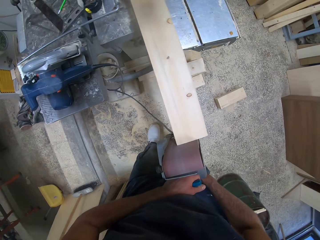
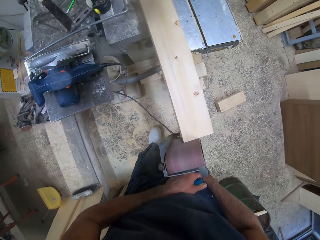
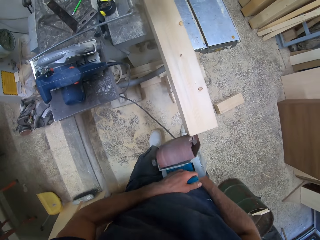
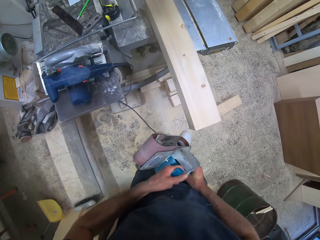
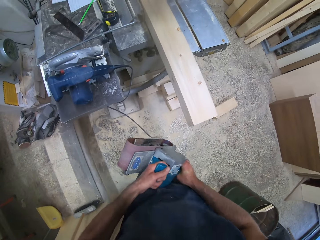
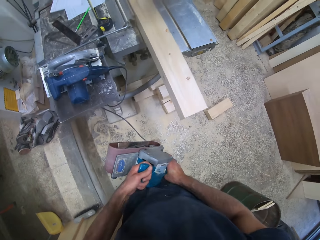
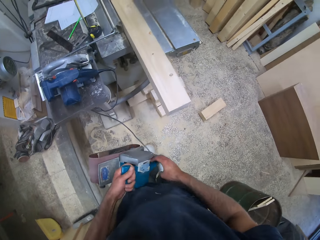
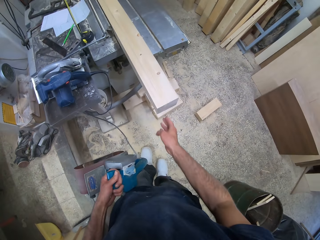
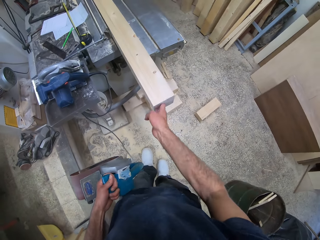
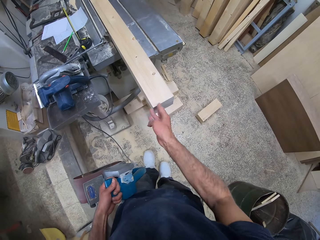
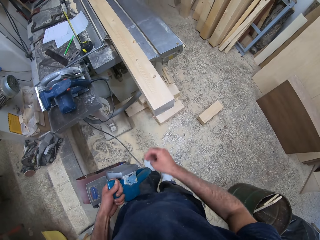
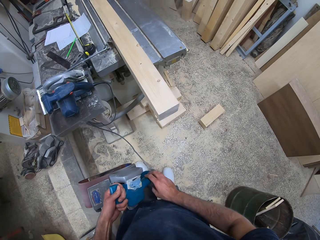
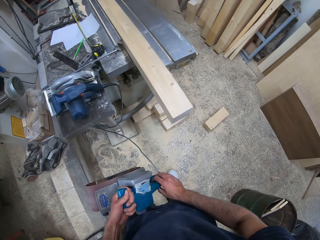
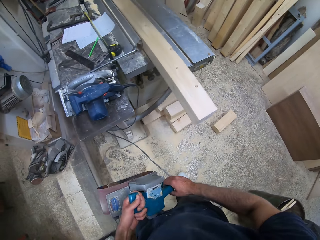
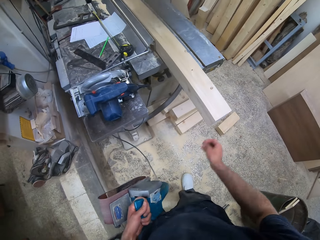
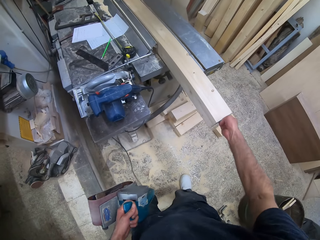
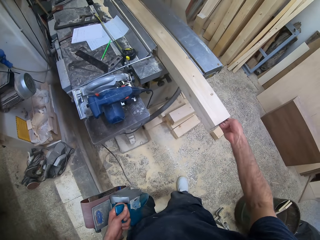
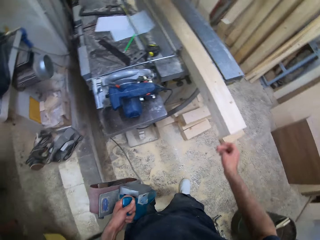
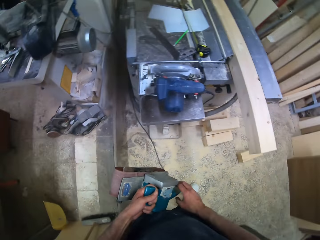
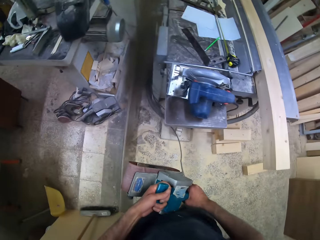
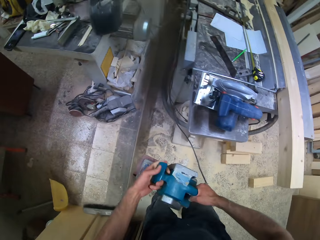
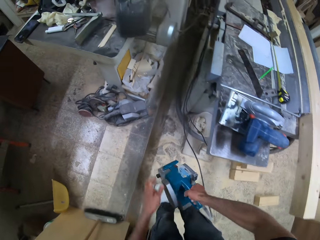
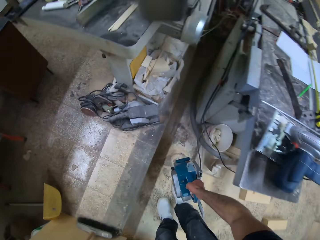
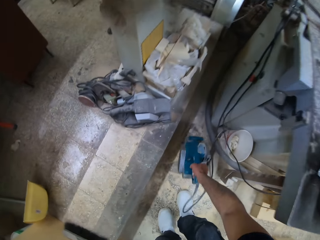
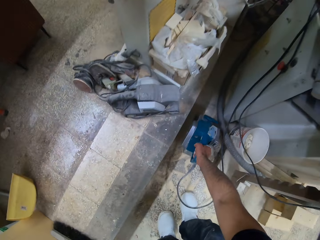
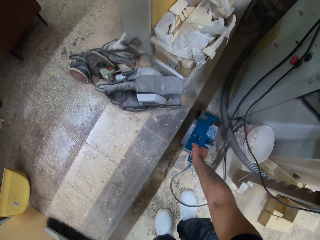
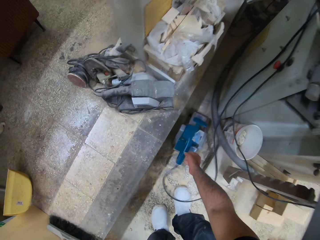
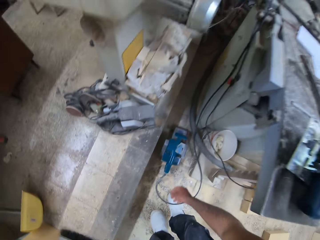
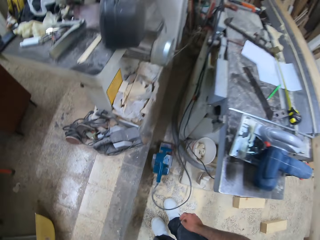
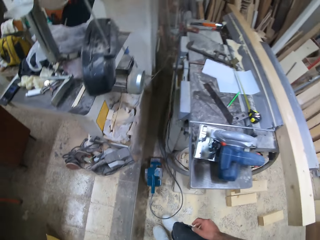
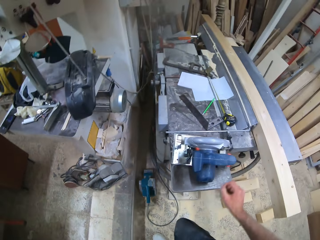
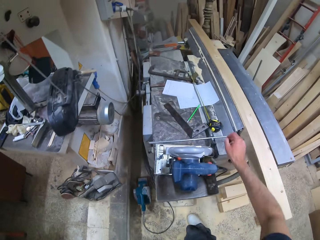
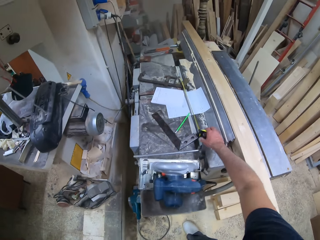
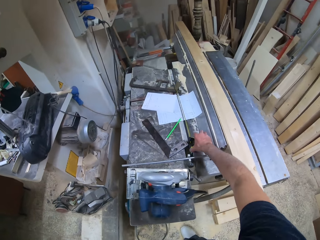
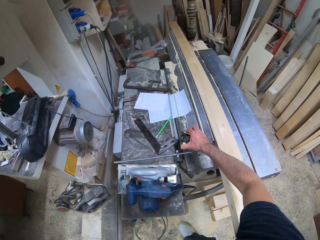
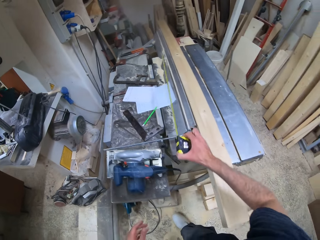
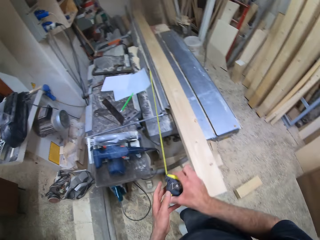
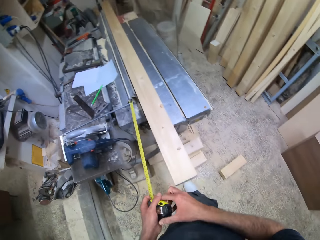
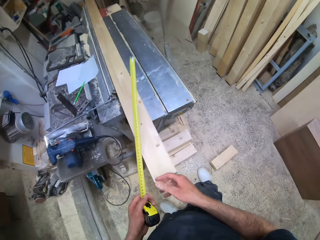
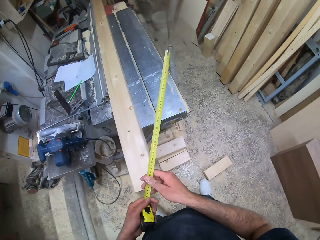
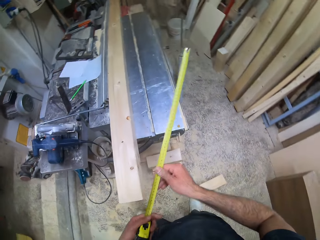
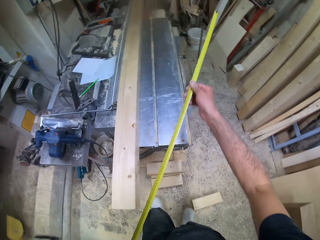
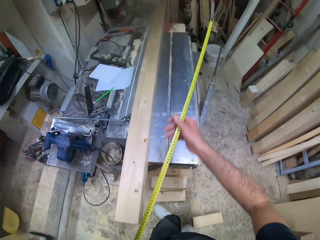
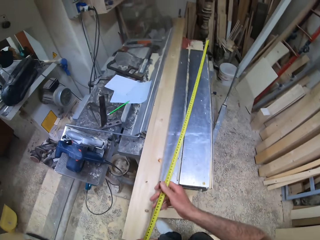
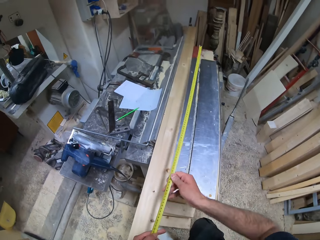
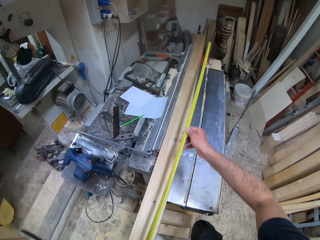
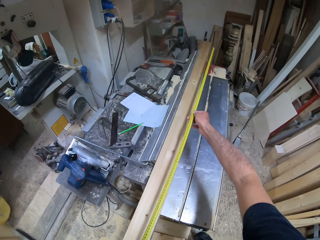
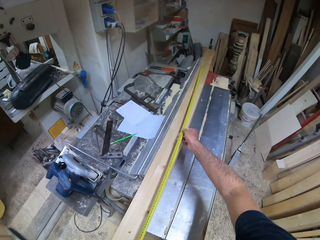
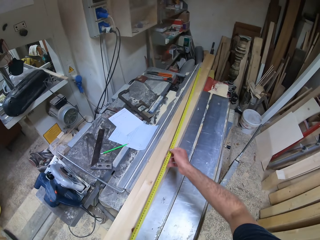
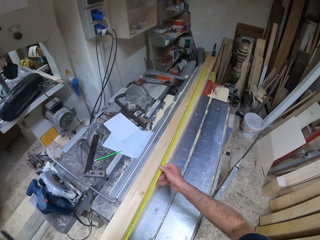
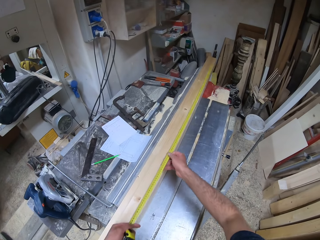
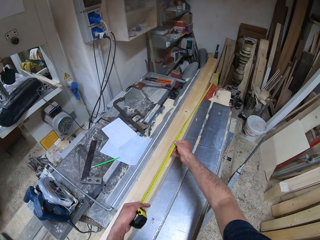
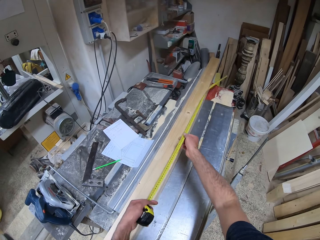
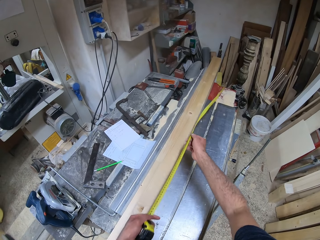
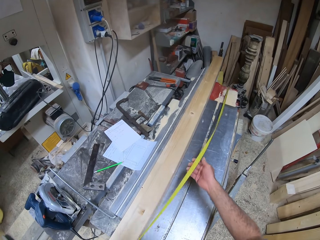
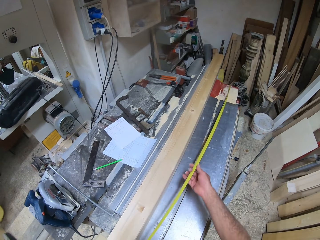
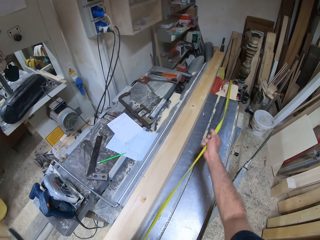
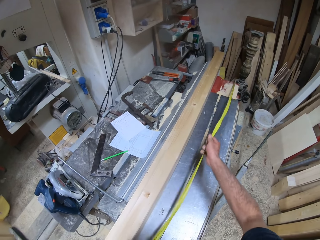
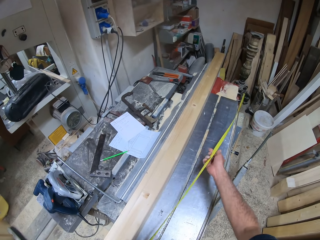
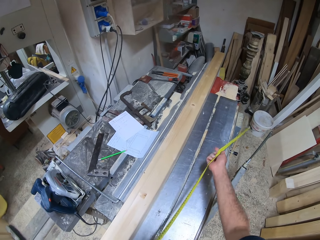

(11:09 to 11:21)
The camera wearer holds the sanding machine with his left hand. He touches the timber. He drops the sanding machine on the ground with his right hand. He picks the ruler or tape measure from the work table with his right hand. He measures the timber with the tape measure.

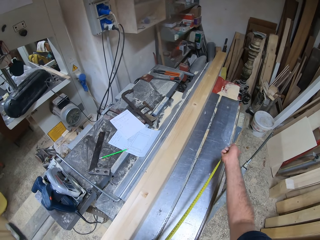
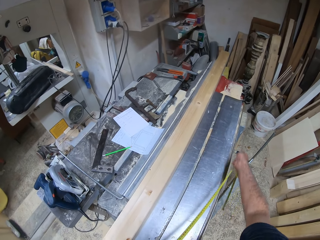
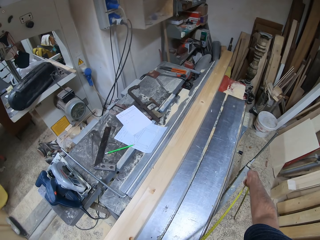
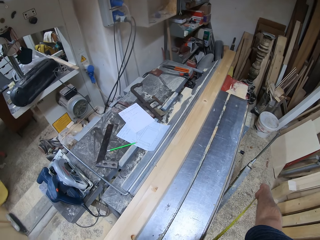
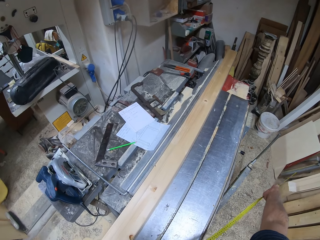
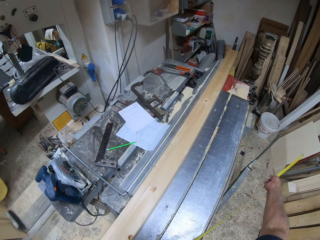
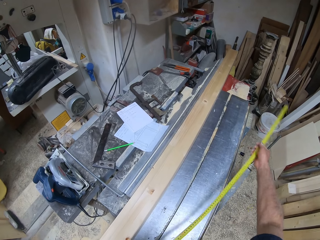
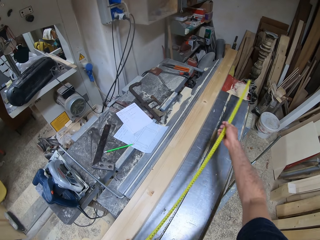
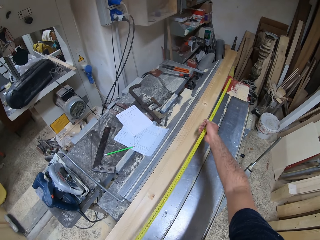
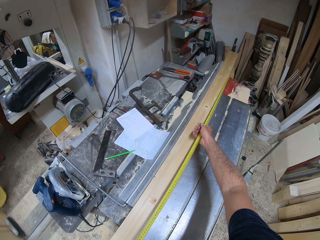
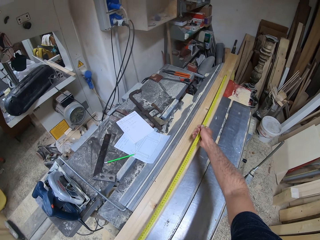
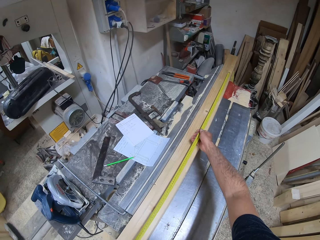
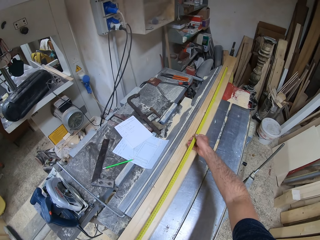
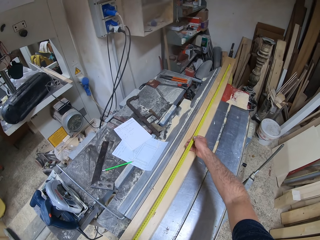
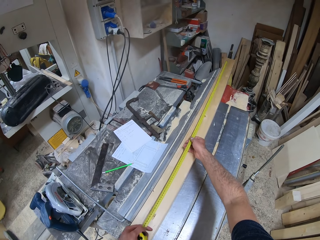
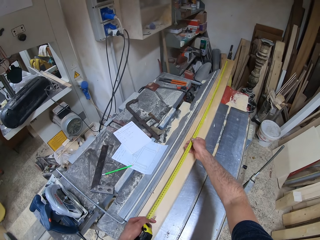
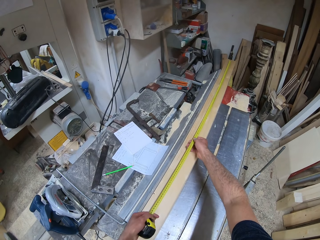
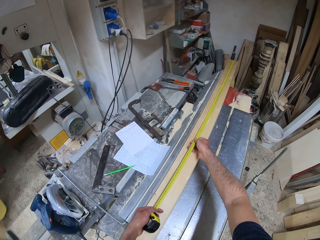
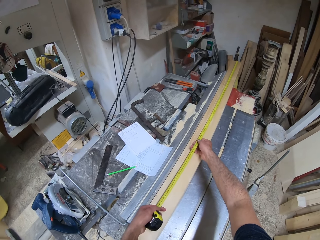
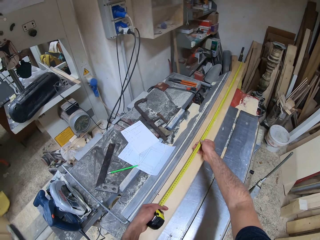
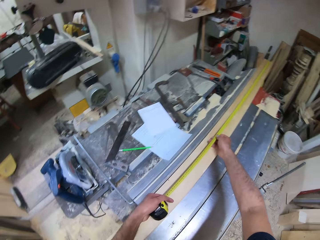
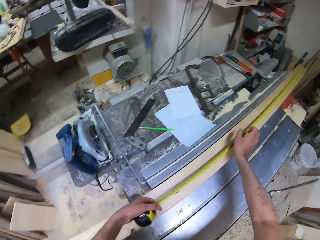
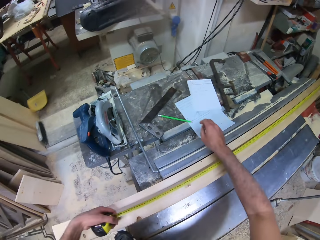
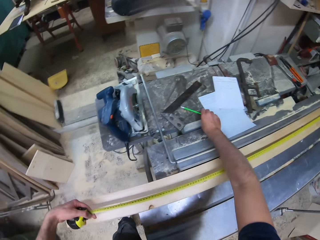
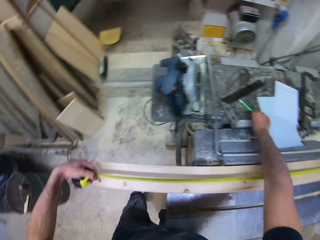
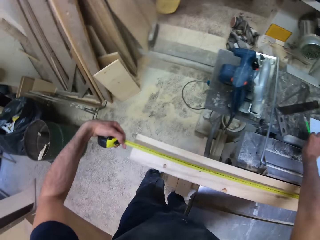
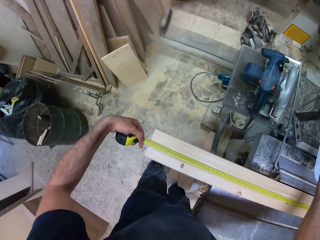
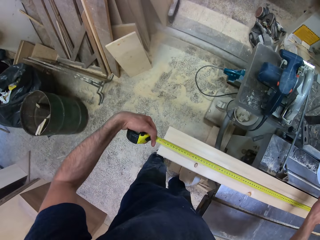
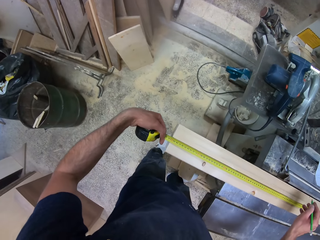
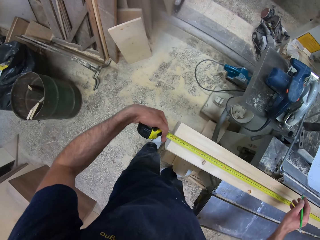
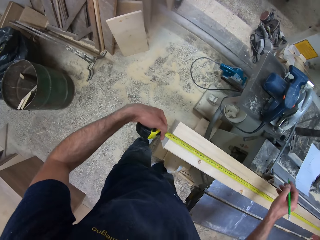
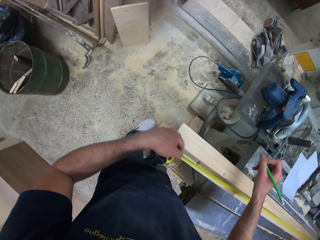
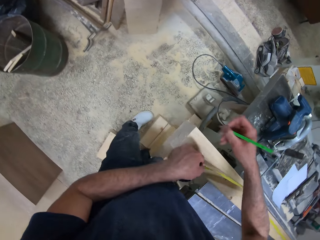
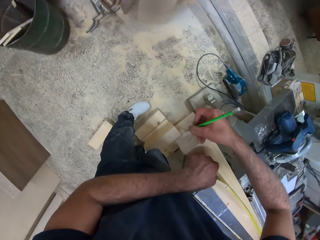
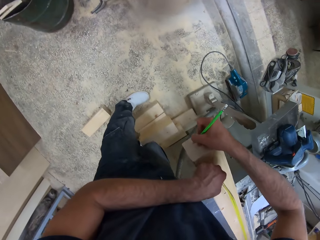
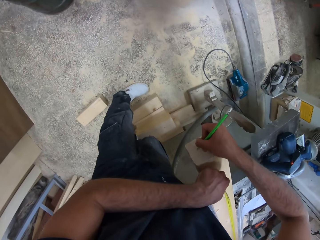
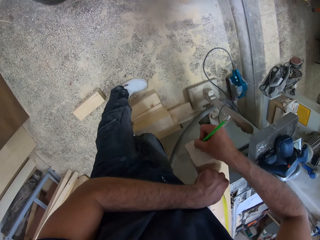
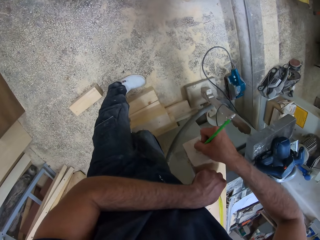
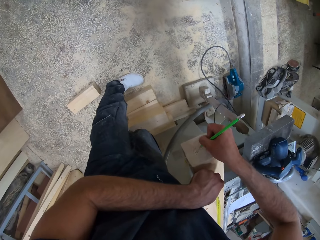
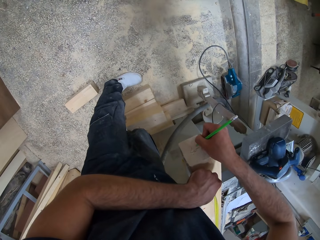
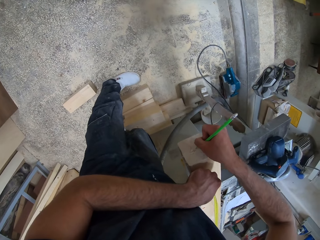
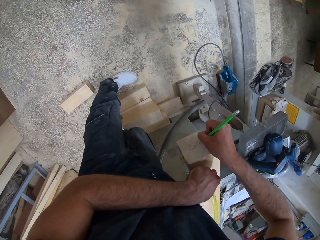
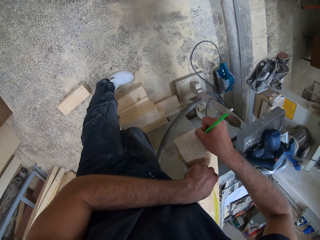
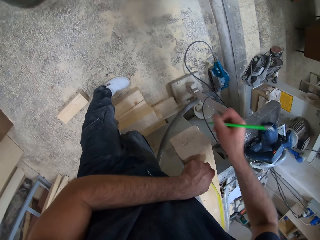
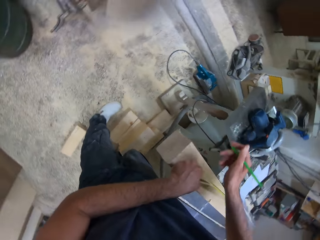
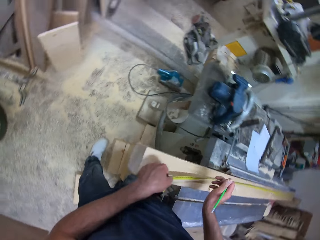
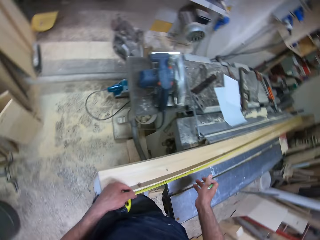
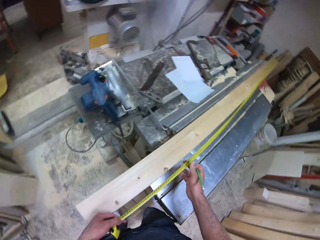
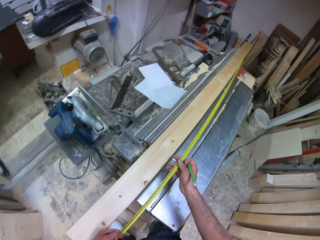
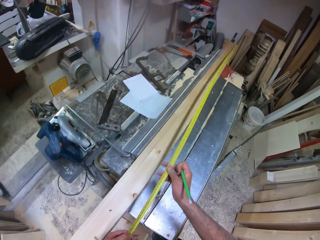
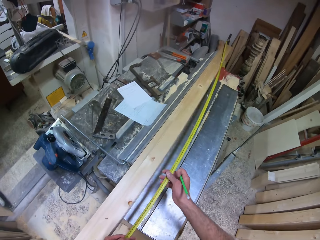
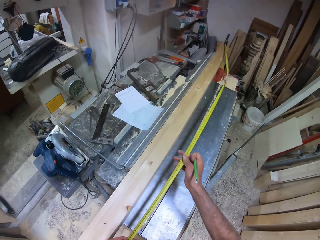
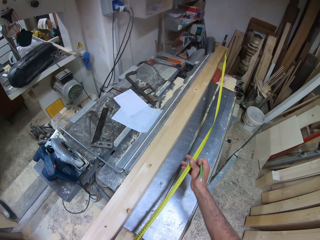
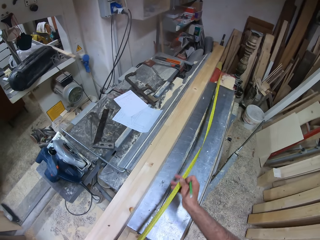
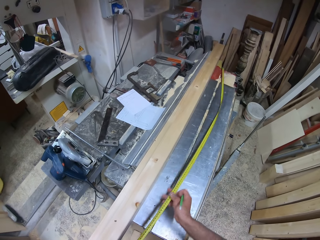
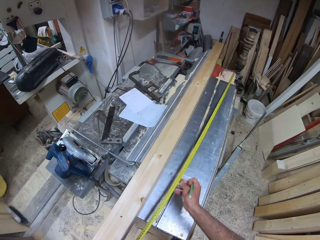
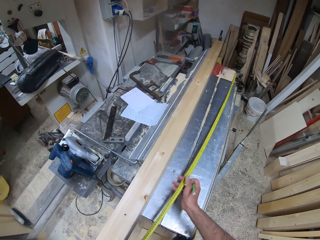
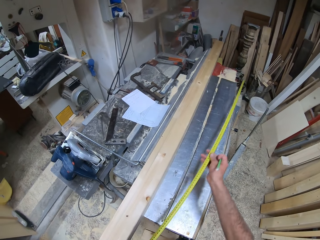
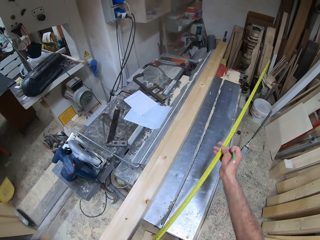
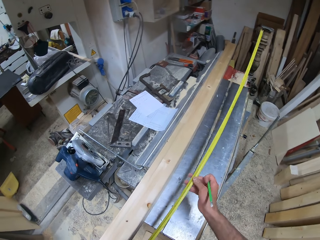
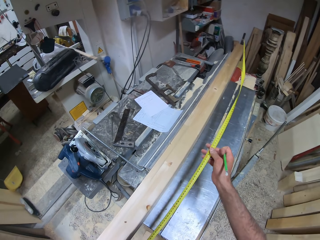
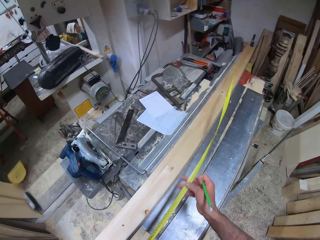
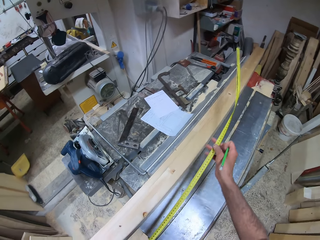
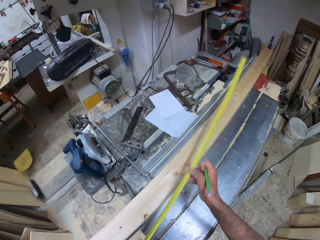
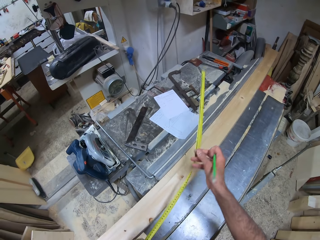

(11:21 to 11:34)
The camera wearer measures the log of wood with a measuring tape in both hands. He picks the pencil from the work table with his right hand. He writes on the end of the log of wood with the pencil in his right hand. He retracts the tape measure.
